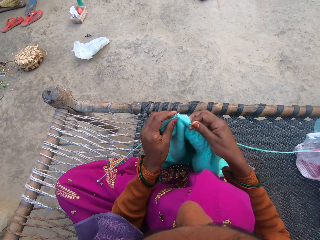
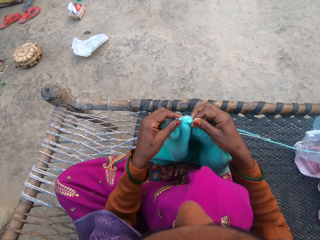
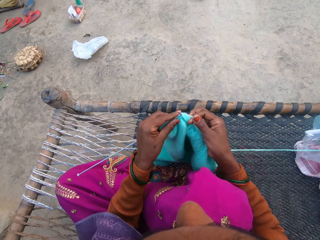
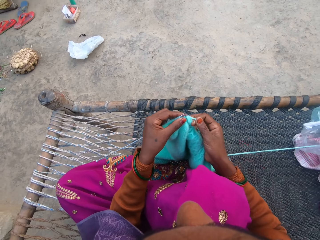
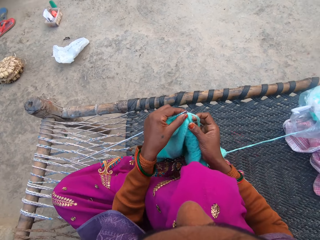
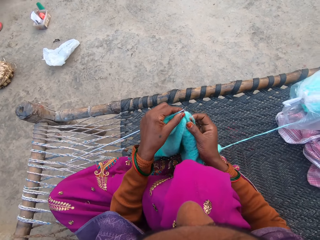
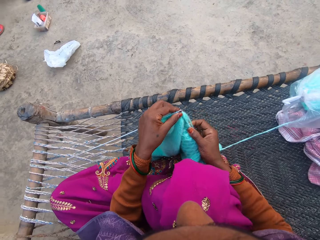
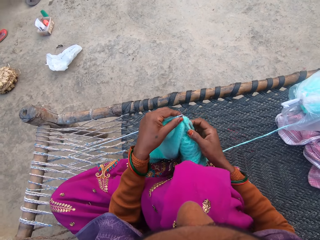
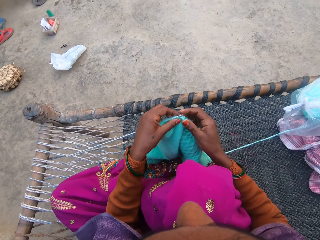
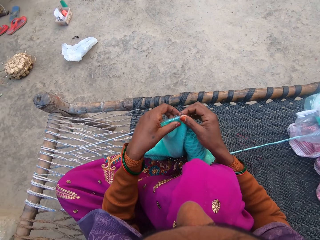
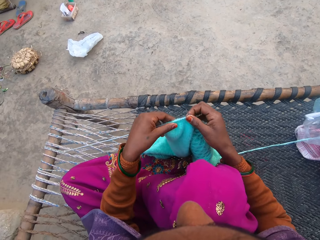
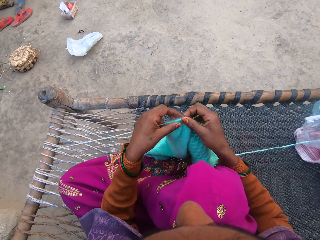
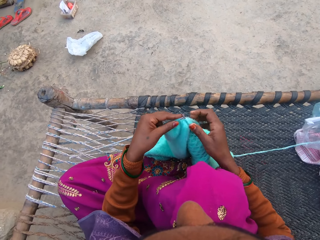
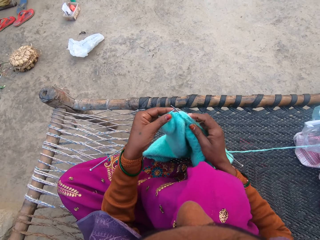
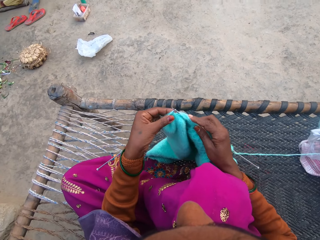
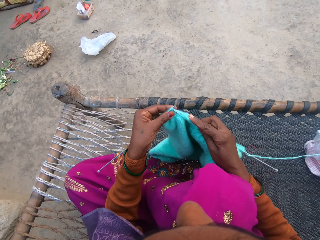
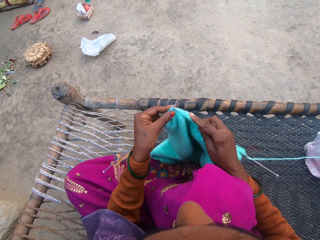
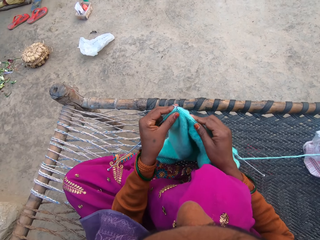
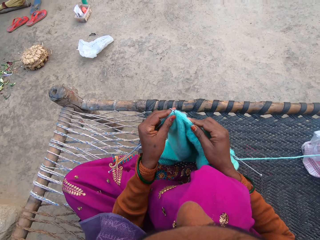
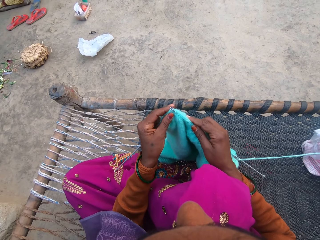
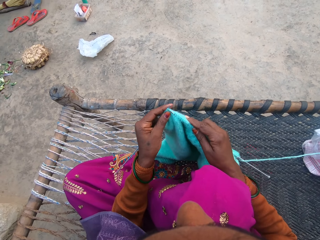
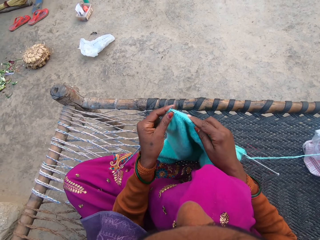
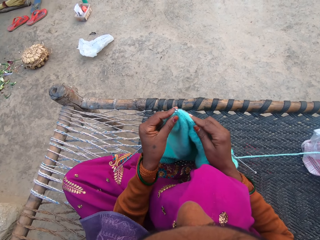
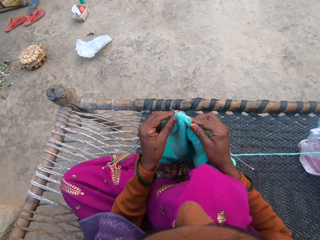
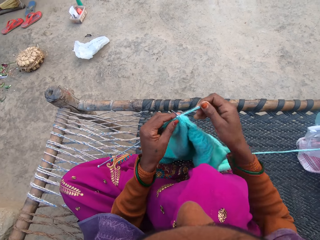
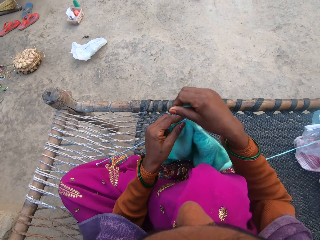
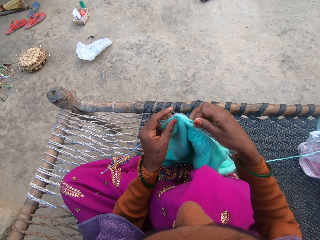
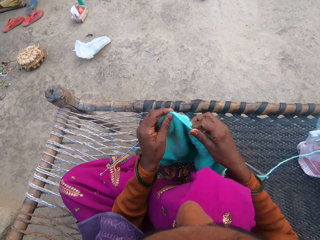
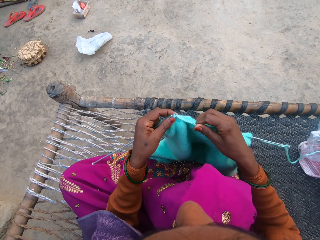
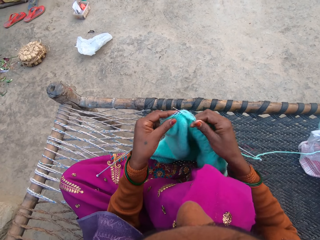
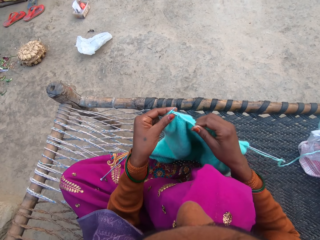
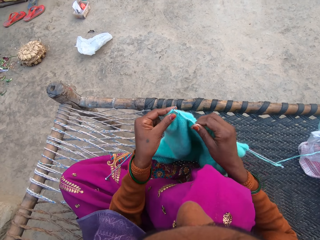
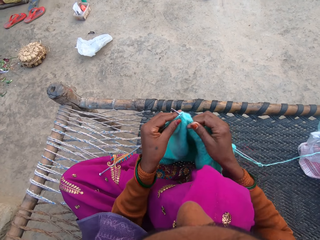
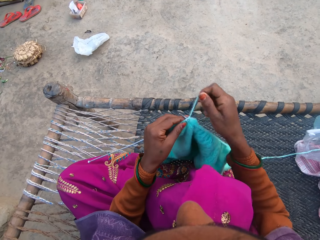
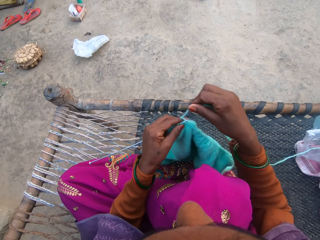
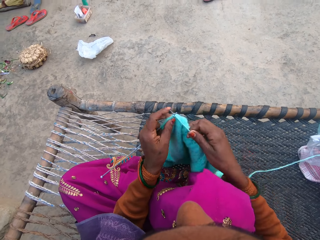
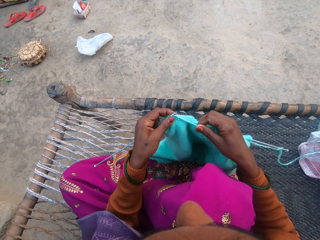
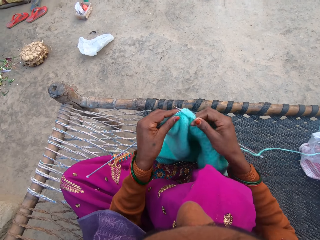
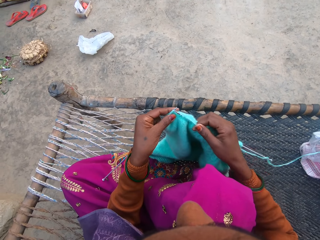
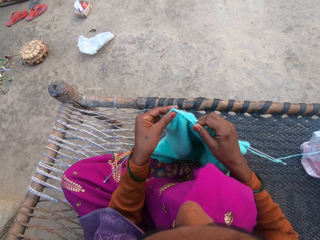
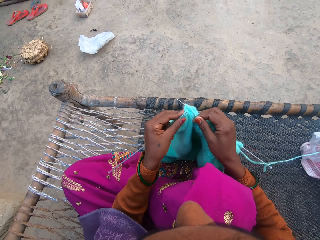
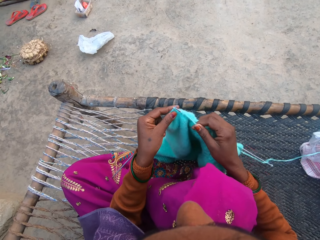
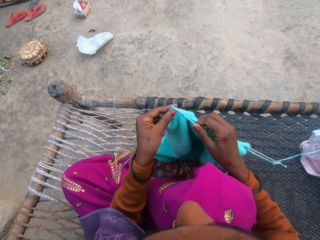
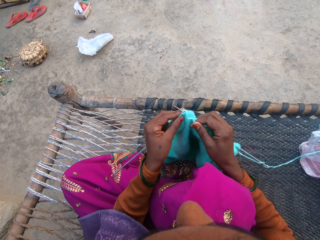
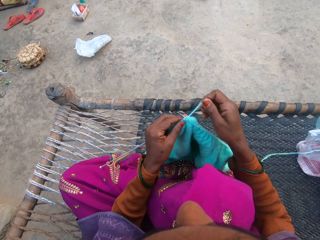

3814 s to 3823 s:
The camera wearer adjusts the sweater on the needles. They knit the sweater with the pair of needles and the yarn.

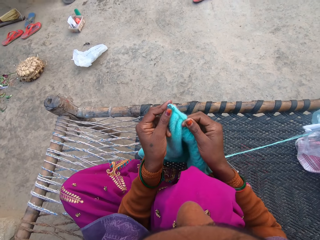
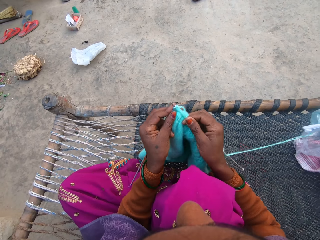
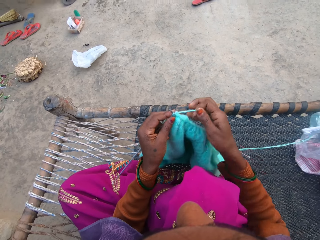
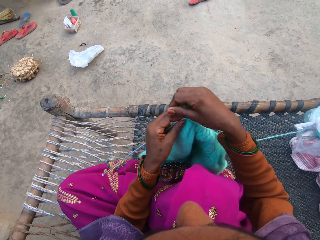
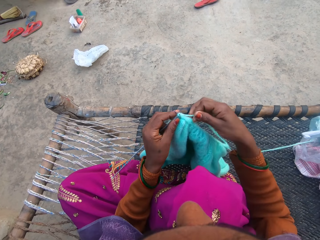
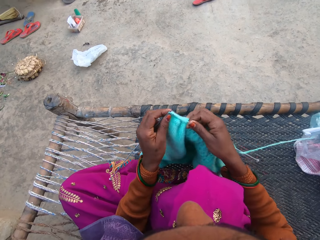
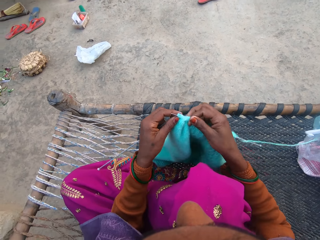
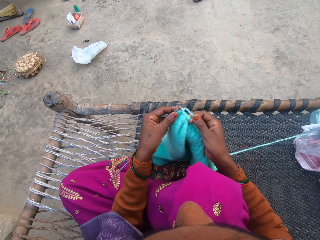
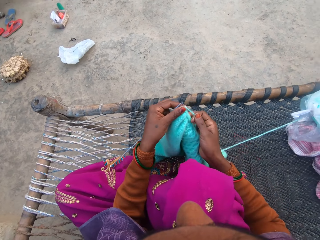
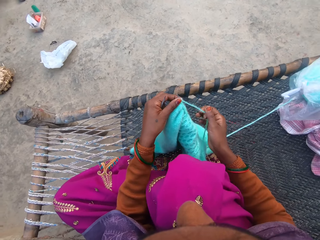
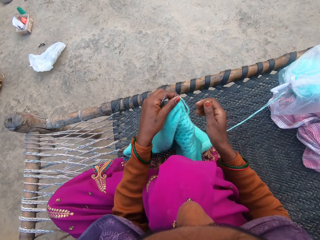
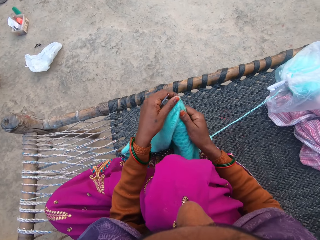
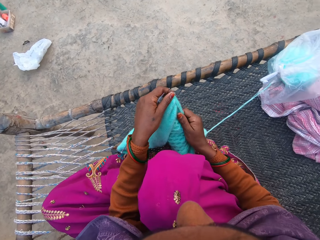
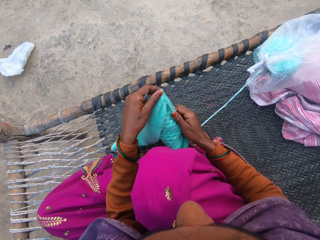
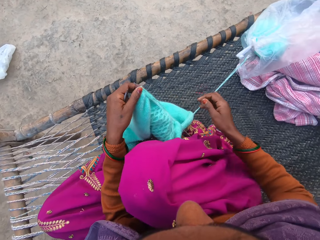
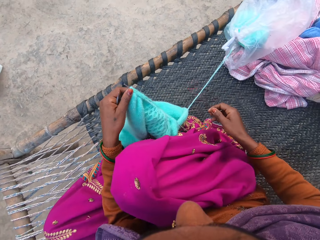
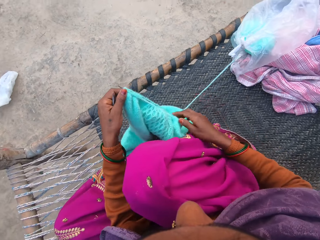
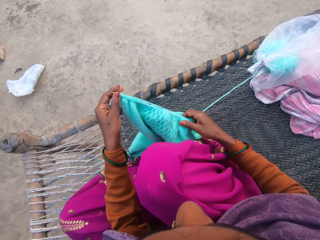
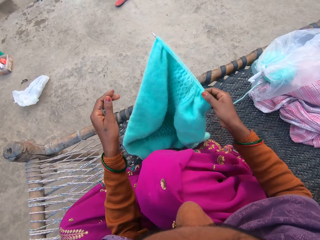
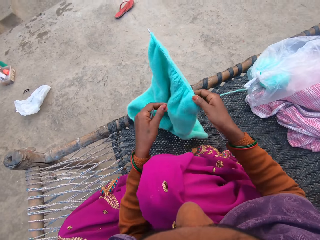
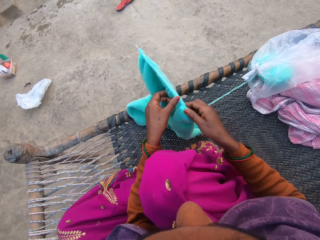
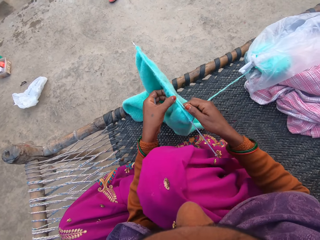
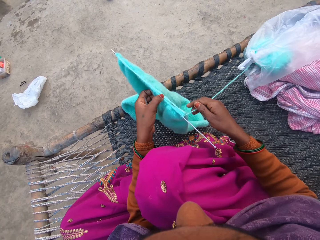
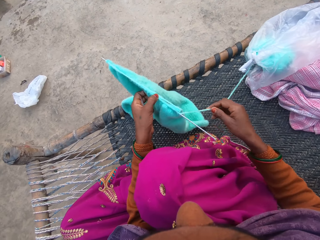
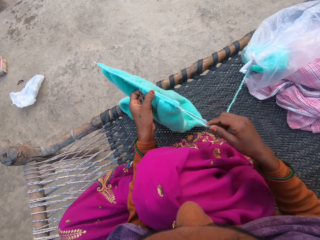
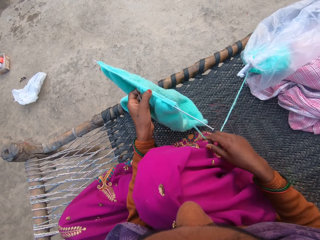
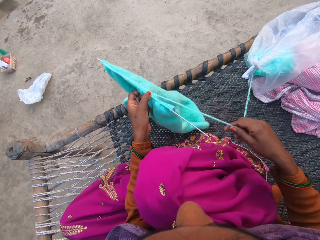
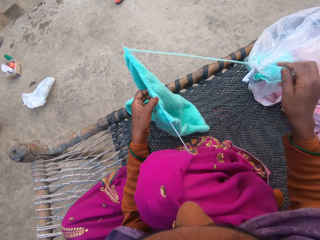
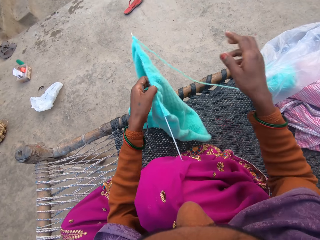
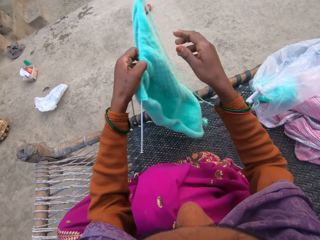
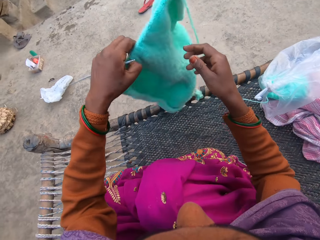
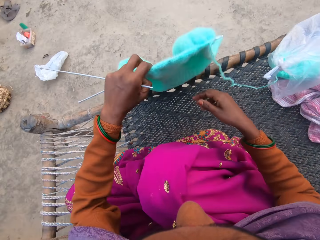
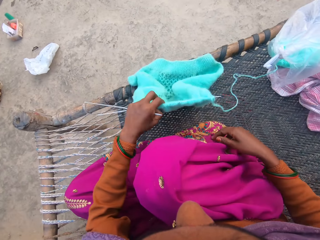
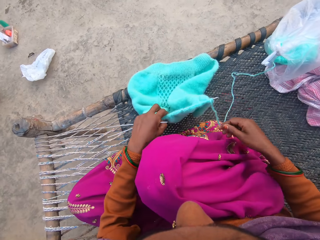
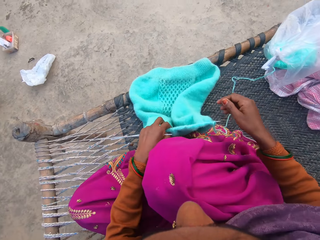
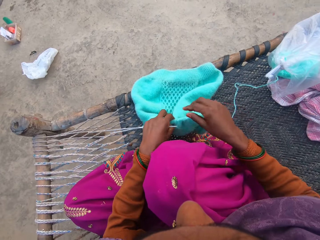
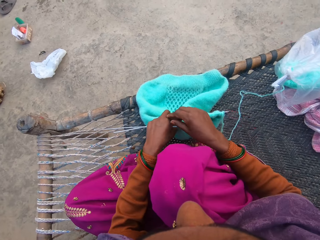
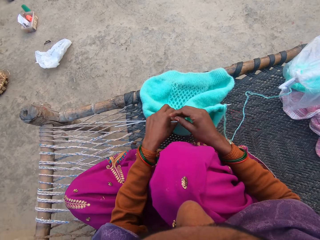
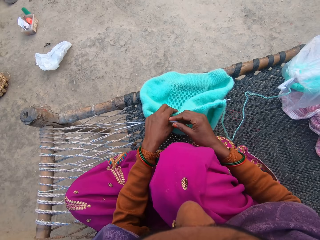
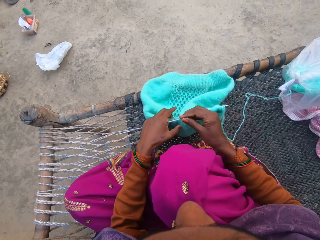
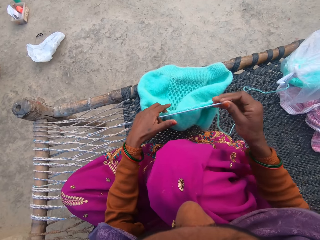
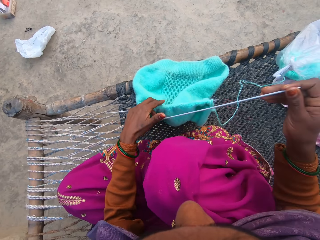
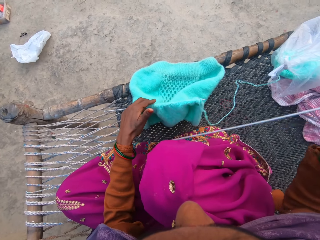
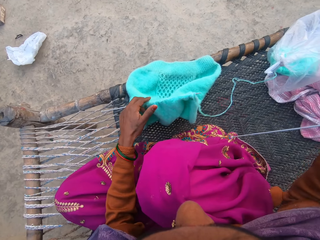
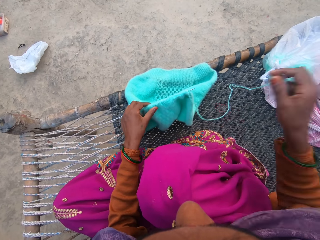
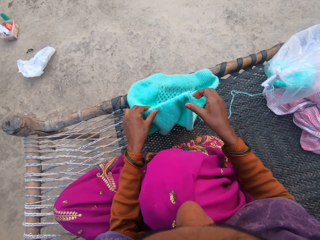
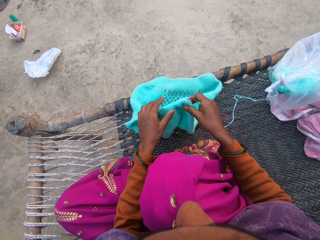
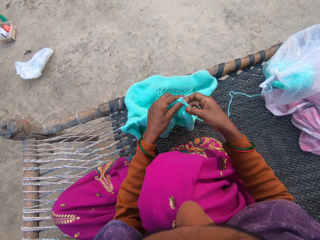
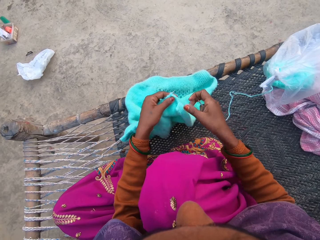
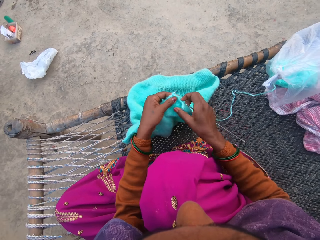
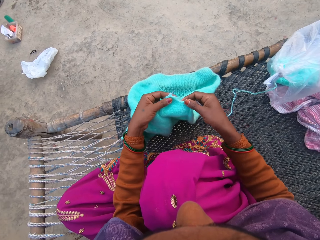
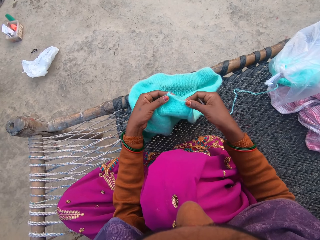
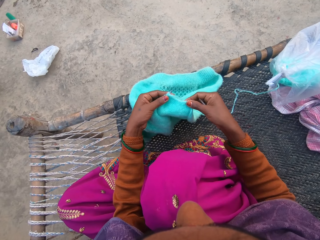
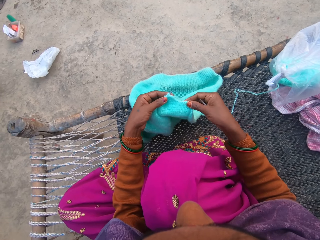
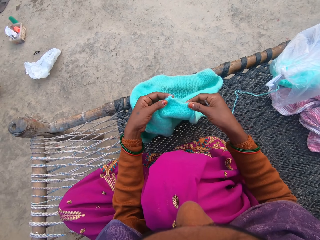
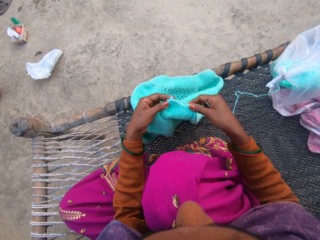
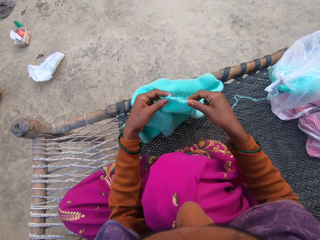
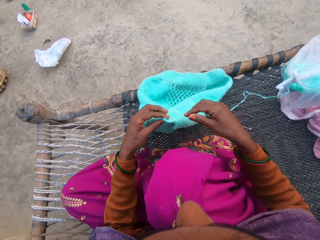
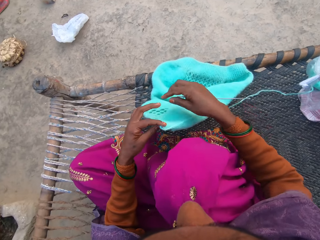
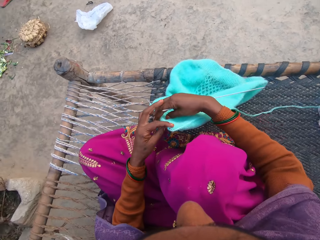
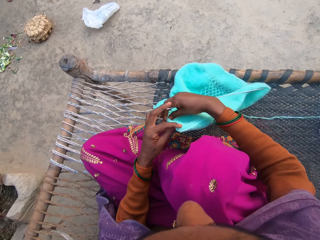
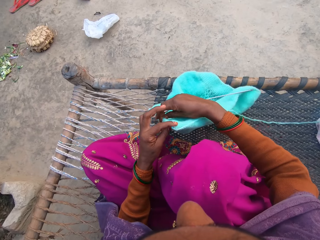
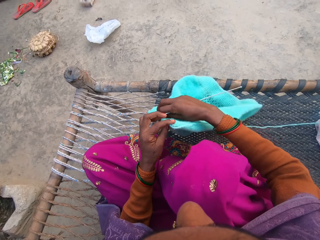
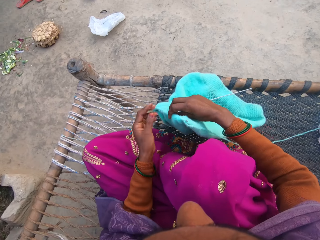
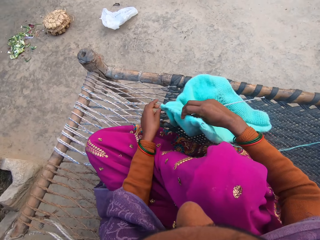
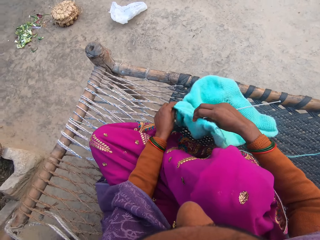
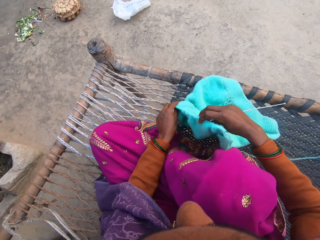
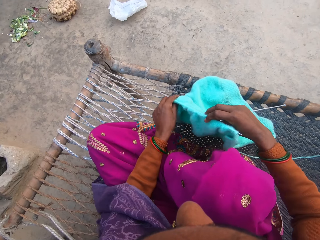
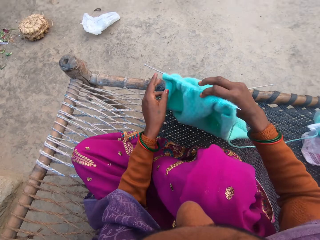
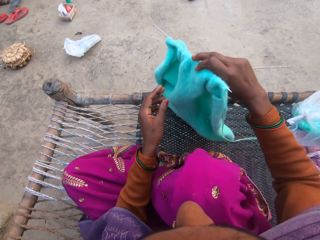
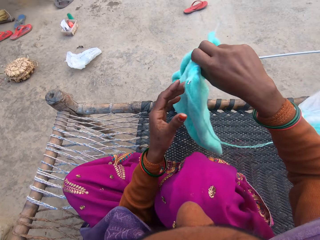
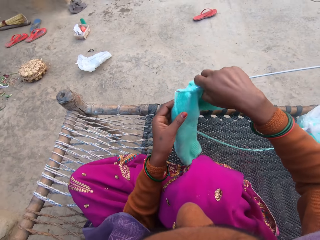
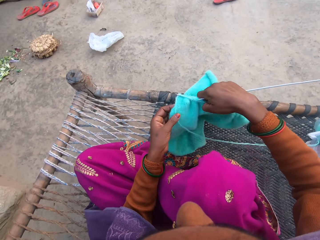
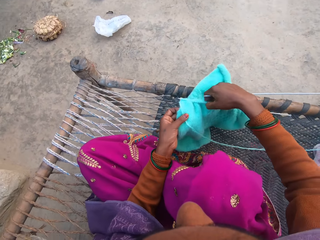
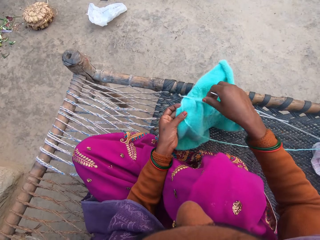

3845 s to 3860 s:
The camera wearer adjusts the sweater on the needle. She presses the cloth on the needle. She lifts the knitted cloth. She pulls the thread. She releases the yarn from the needle. She turns the sweater around. She puts down the knitted cloth. She picks up the needle. She goes through the knitted cloth. She measures space for the sleeve of the sweater with her fingers. She turns the sweater around.
